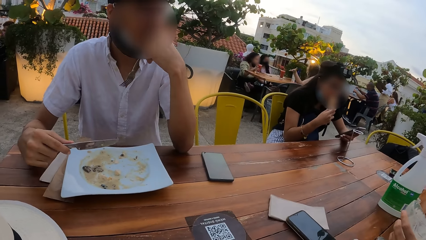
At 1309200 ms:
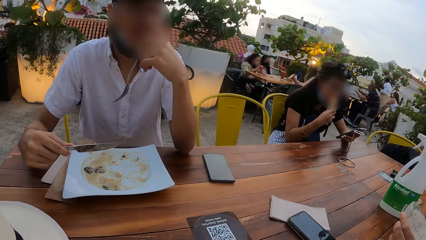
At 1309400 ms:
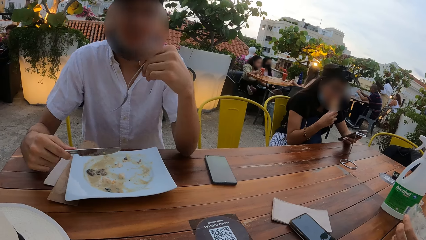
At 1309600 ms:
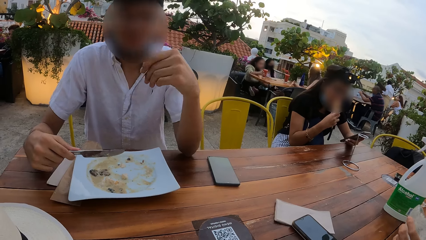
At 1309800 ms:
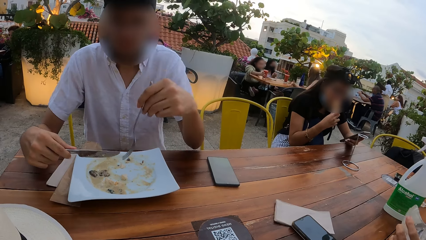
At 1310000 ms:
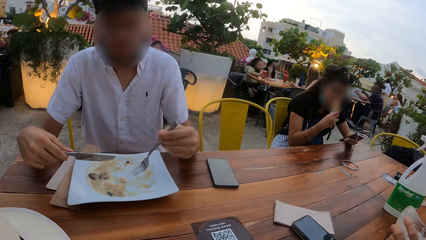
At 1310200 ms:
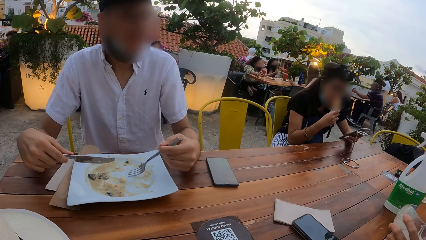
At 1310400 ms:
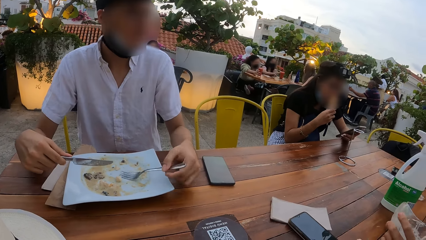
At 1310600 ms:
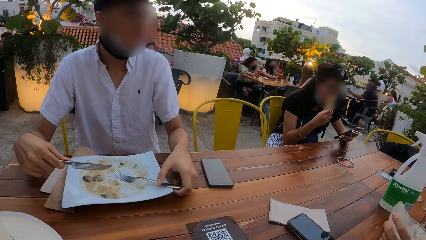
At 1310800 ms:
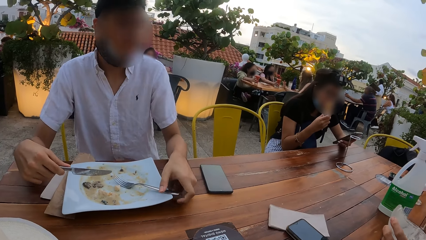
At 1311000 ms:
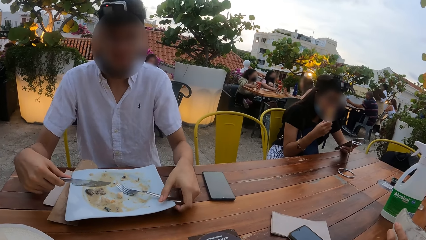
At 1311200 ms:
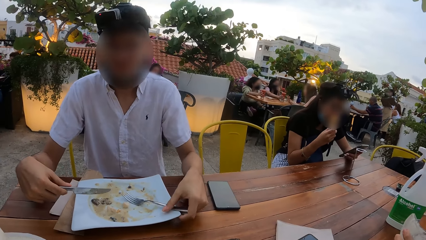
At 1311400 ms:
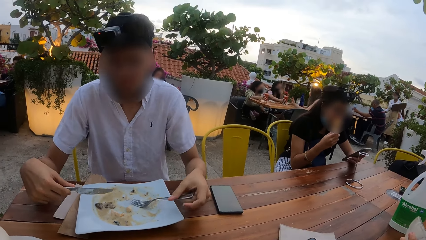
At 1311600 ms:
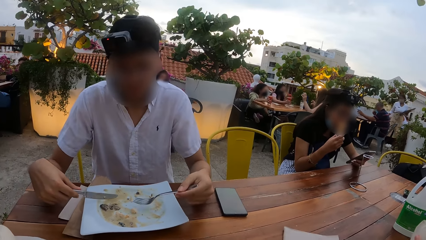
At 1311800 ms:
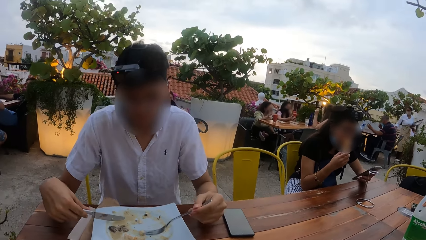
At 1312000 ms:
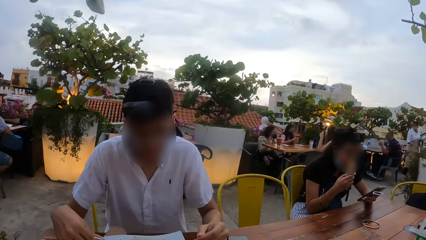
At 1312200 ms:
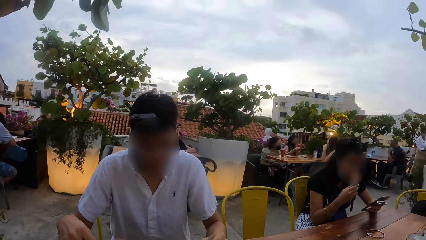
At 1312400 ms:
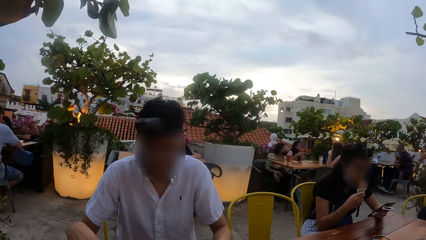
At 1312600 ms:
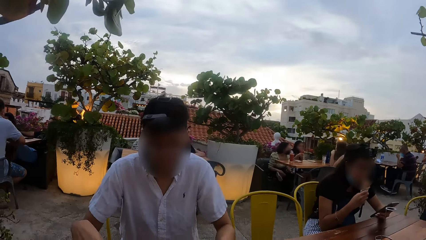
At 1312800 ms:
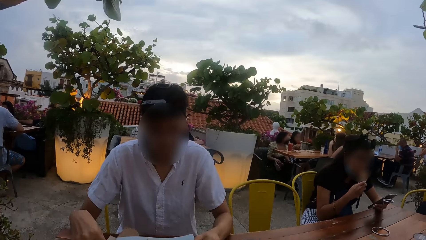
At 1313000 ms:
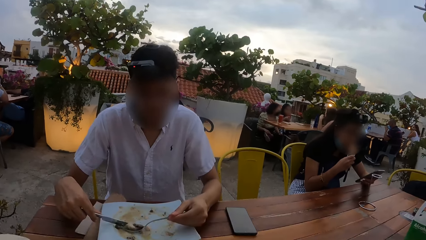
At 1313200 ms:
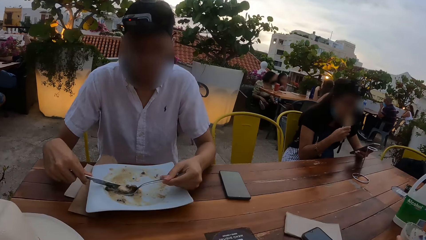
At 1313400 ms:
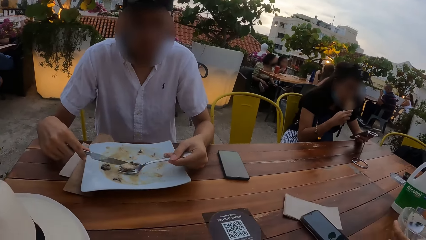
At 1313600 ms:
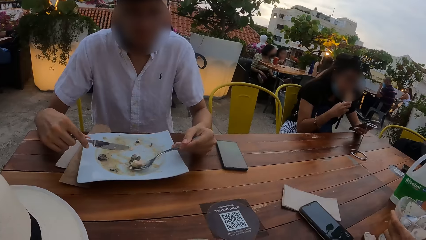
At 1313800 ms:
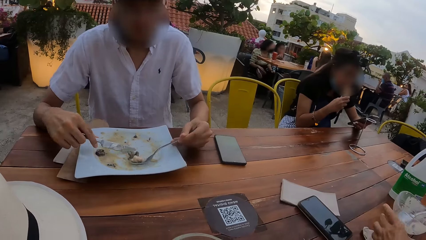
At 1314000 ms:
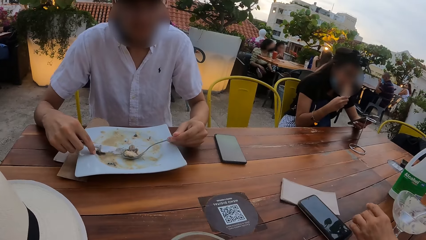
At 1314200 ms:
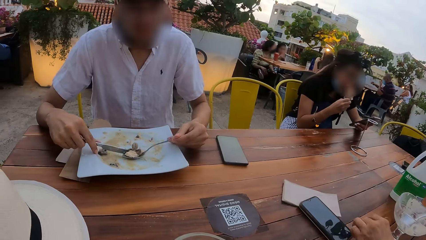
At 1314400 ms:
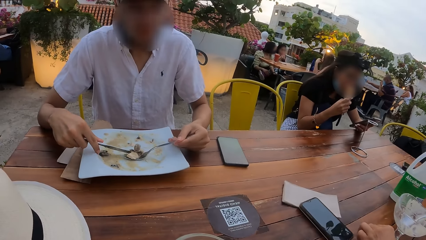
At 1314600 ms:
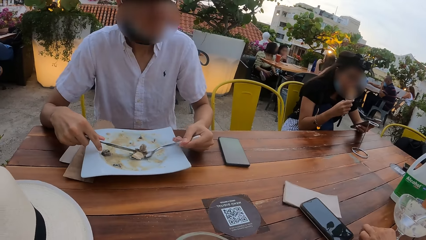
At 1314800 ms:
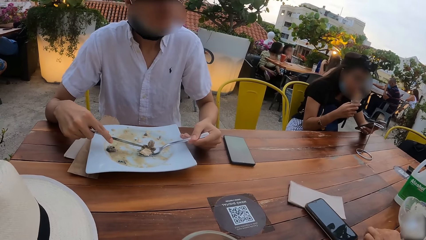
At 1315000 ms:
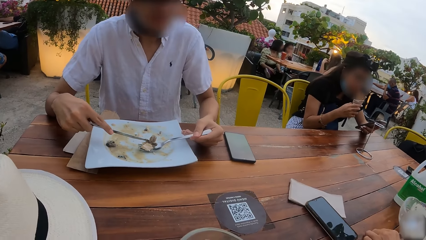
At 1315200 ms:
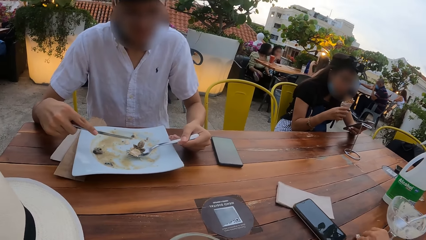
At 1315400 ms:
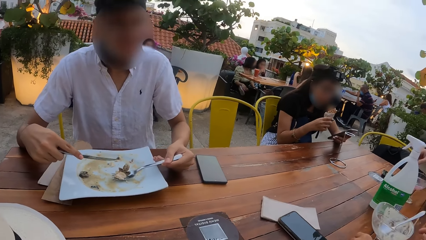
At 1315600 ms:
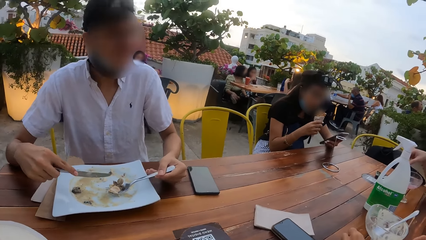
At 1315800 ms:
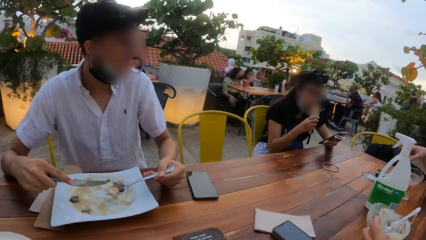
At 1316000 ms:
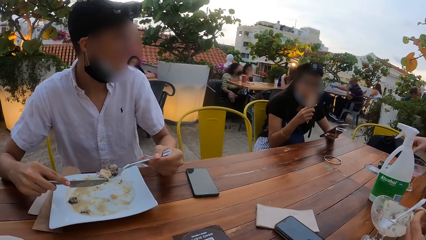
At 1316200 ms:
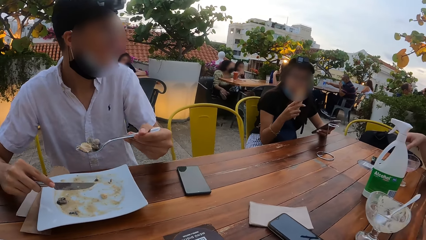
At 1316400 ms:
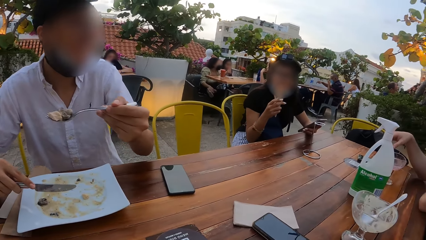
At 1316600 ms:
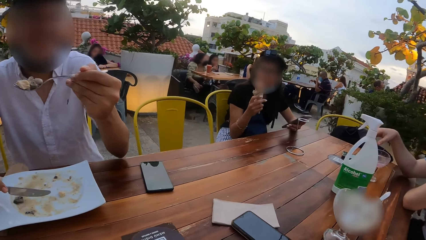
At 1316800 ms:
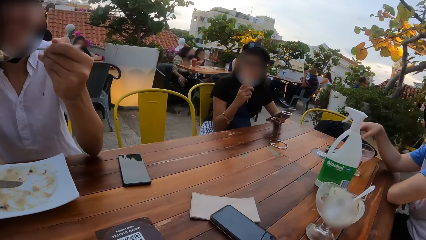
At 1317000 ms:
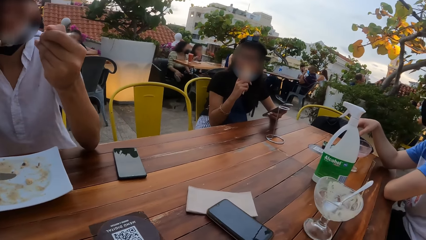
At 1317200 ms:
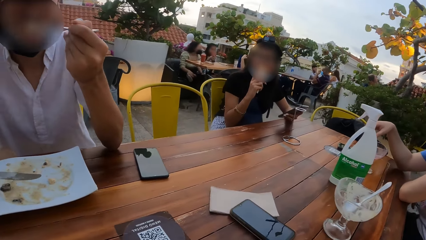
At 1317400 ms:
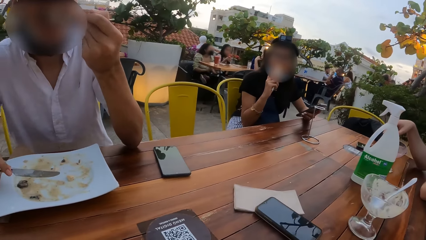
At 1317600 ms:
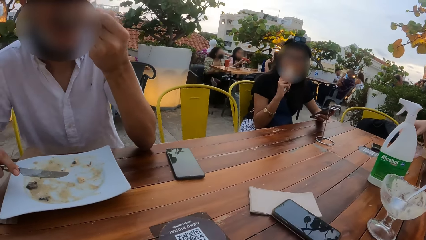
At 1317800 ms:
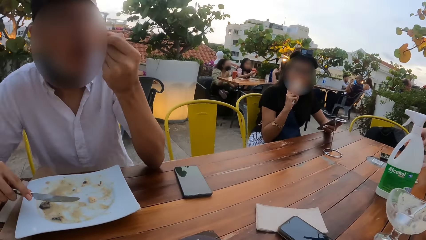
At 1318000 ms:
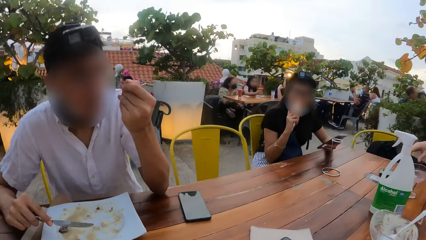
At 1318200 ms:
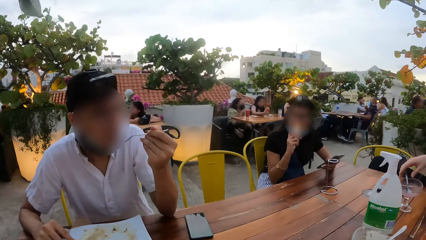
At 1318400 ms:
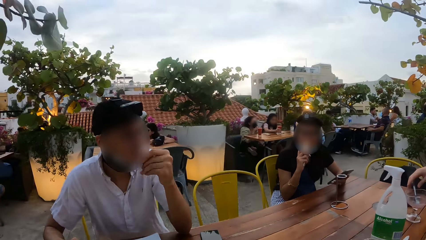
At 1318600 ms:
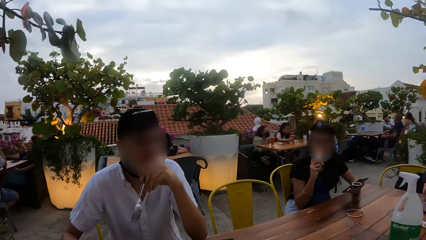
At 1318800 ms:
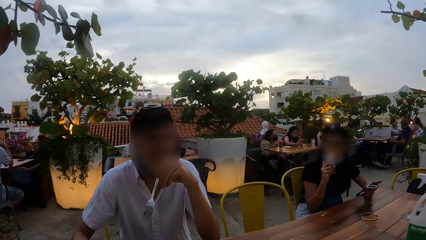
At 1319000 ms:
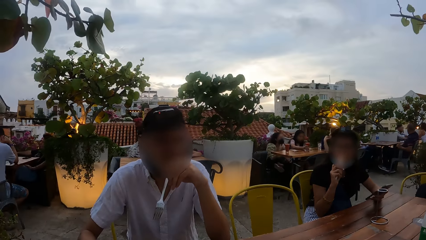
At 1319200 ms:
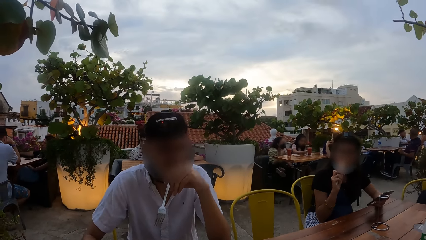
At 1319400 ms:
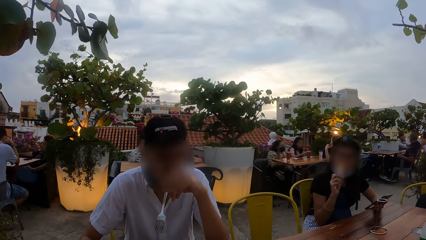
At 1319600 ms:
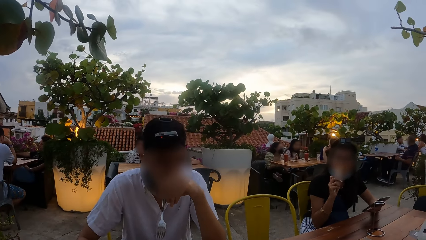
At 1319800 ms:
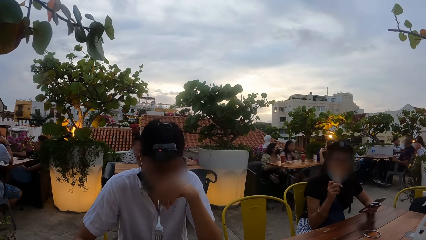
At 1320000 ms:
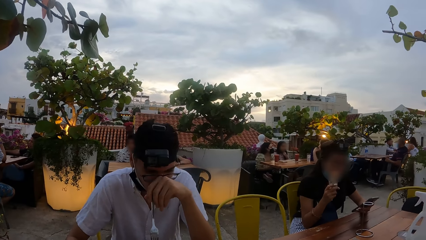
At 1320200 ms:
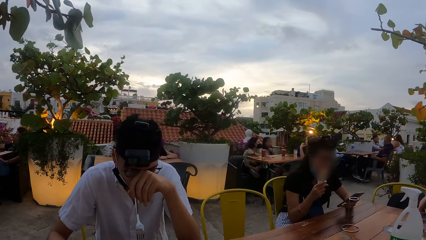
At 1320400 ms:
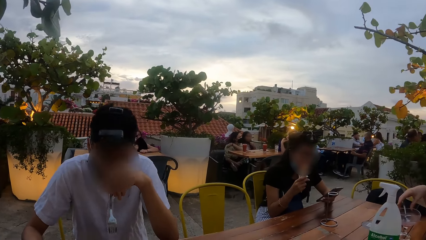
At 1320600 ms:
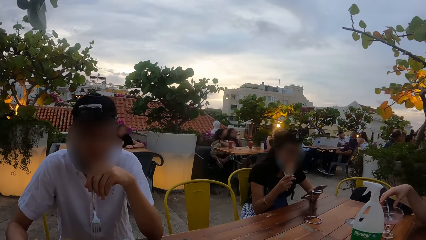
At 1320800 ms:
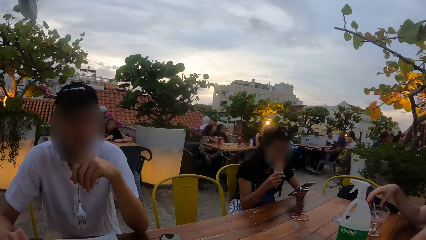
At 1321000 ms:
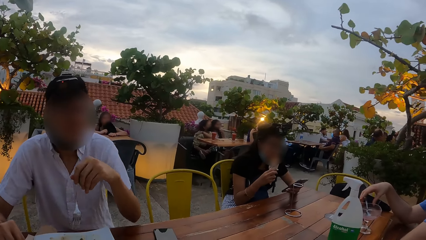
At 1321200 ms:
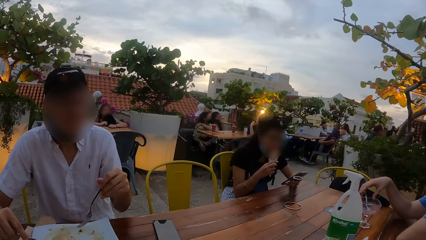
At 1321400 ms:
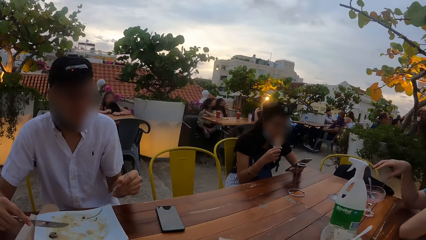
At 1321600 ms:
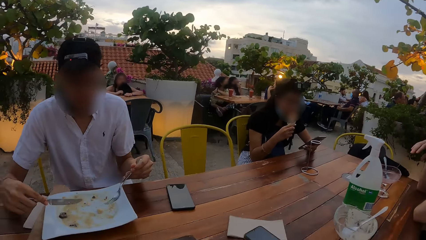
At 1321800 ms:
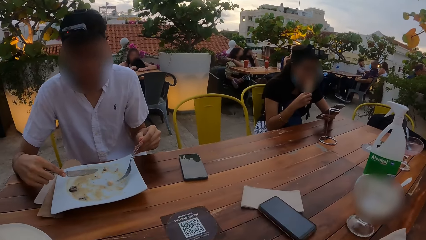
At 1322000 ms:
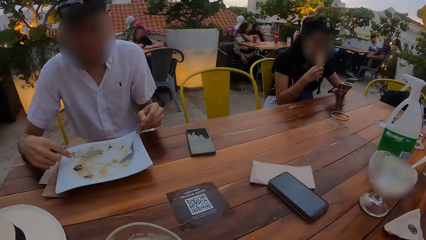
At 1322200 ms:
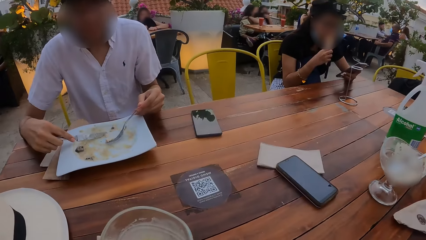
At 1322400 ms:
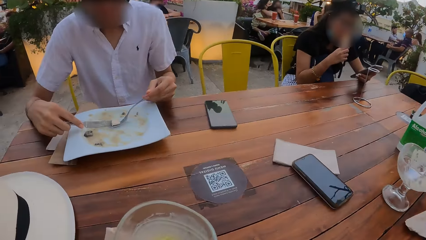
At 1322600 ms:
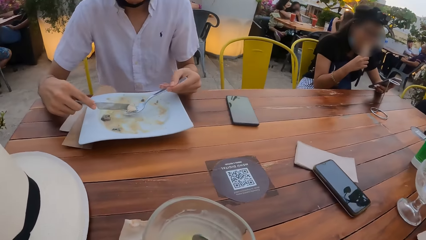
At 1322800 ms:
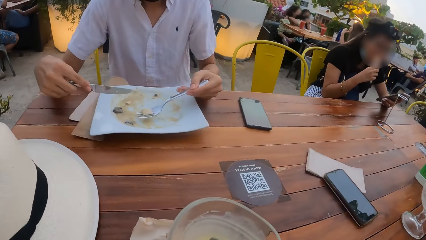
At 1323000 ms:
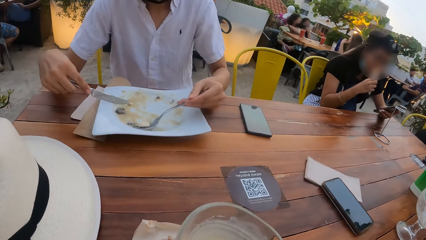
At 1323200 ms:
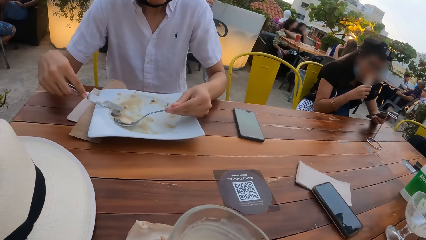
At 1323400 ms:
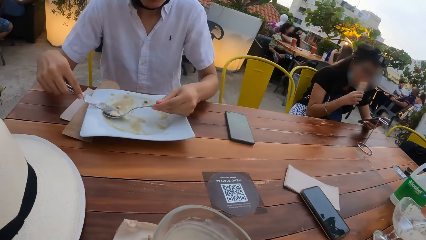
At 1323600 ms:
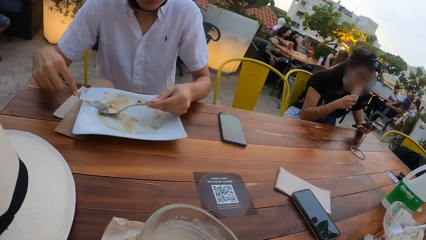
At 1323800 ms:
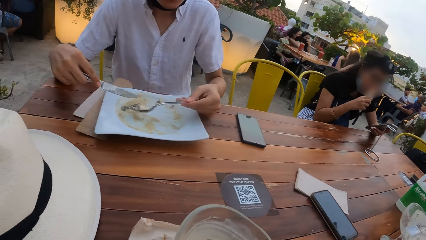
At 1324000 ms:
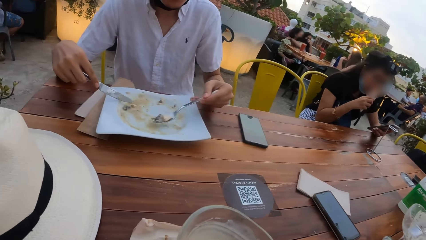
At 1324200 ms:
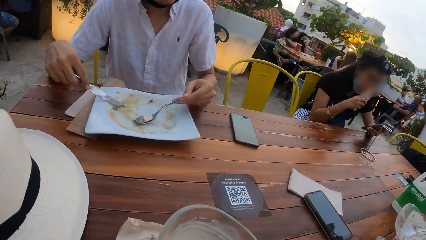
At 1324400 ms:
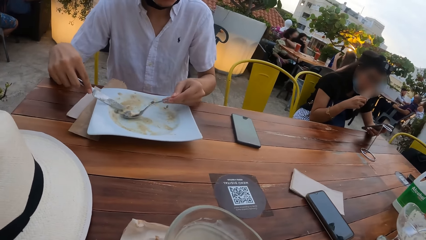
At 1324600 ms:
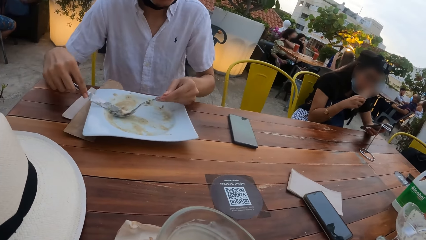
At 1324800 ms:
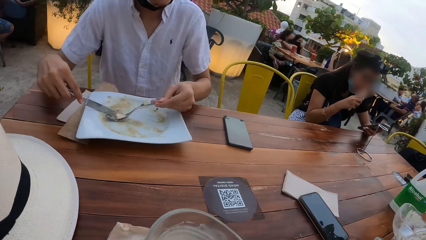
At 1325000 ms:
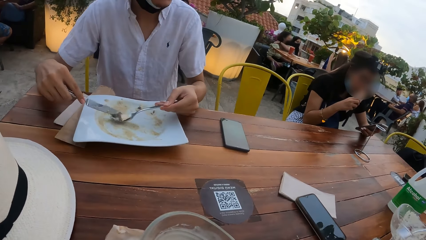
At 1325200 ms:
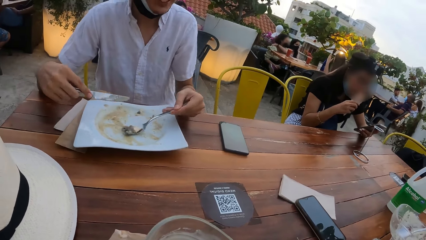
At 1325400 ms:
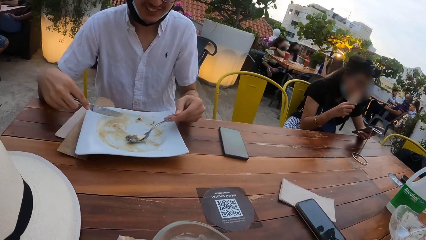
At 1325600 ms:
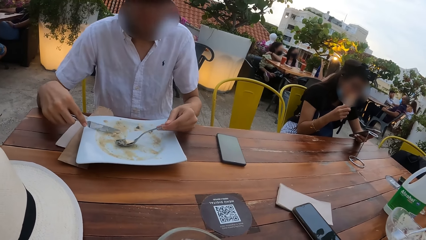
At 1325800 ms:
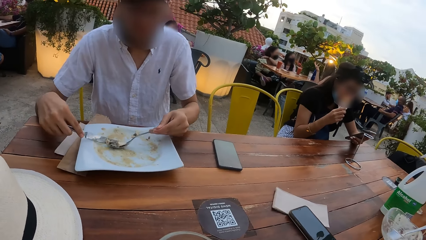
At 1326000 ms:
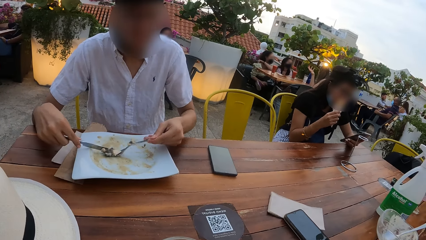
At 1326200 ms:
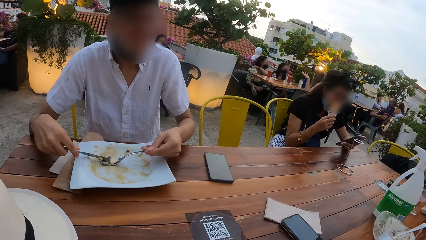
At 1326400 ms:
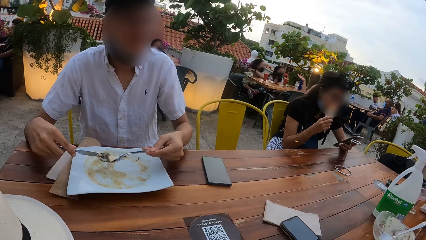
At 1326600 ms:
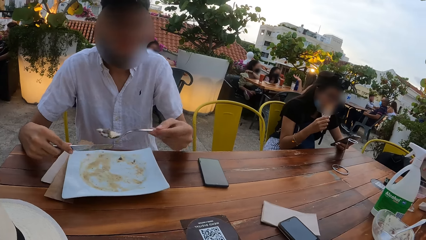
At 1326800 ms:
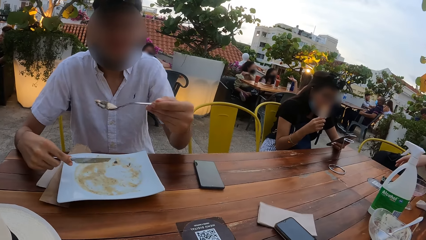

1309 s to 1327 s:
The man drops the fork in his left hand in the plate on the table. The man picks up the fork in the plate on the table with his left hand. The man eats plantain porridge from the plate on the table with the fork and the knife in his hands.
